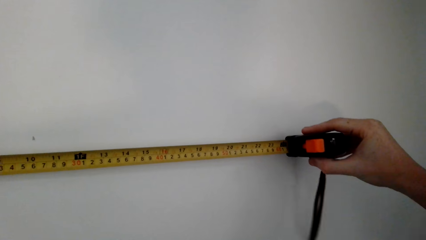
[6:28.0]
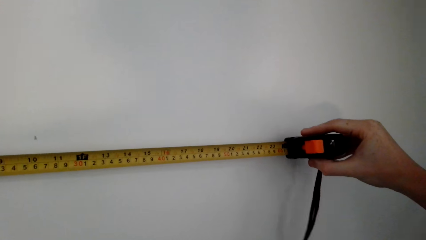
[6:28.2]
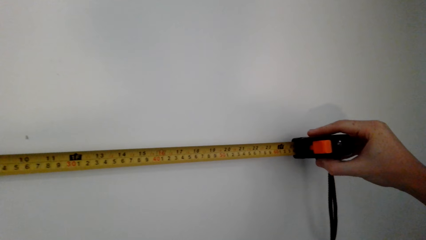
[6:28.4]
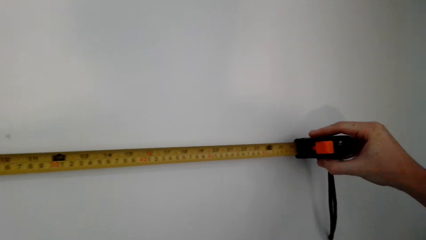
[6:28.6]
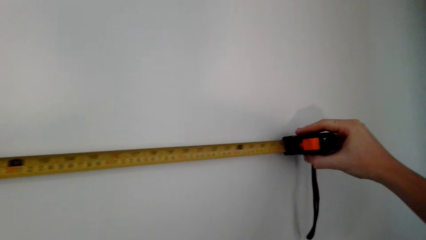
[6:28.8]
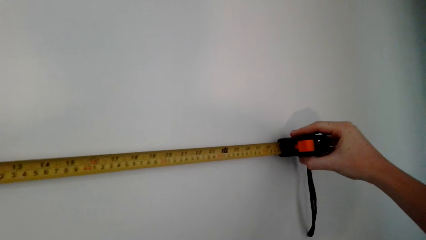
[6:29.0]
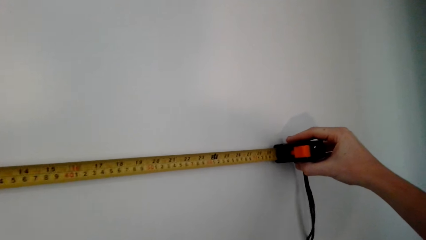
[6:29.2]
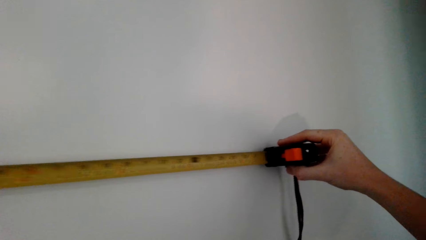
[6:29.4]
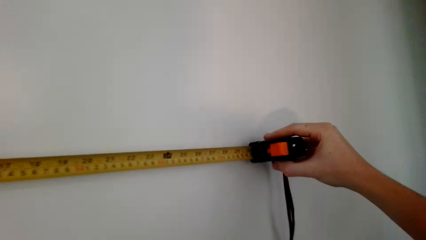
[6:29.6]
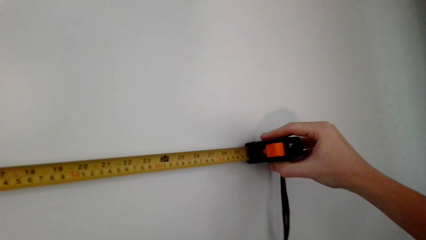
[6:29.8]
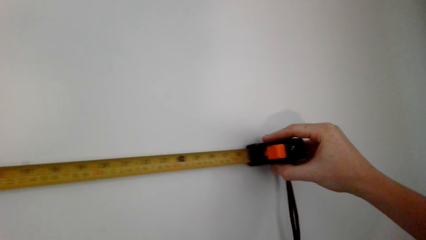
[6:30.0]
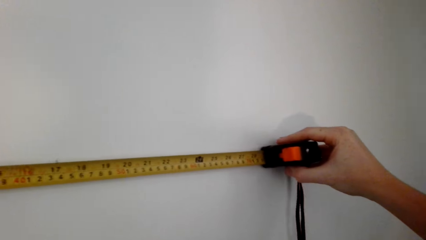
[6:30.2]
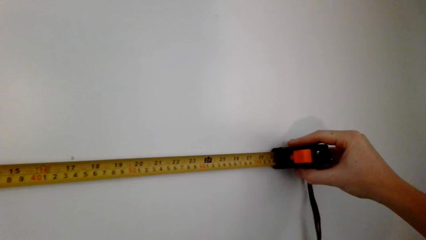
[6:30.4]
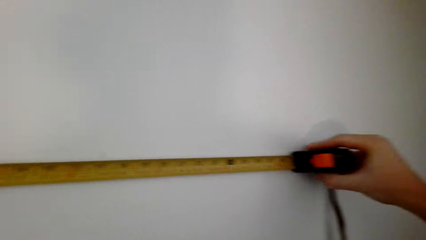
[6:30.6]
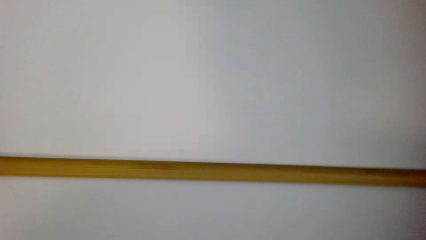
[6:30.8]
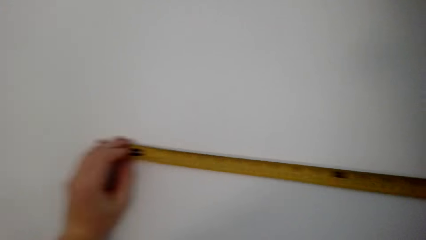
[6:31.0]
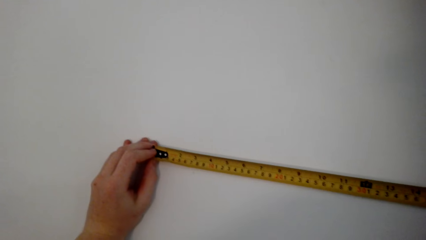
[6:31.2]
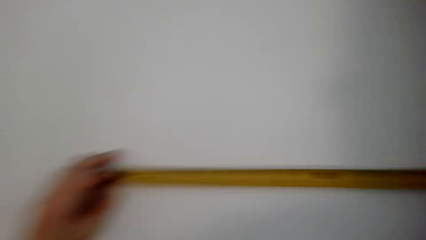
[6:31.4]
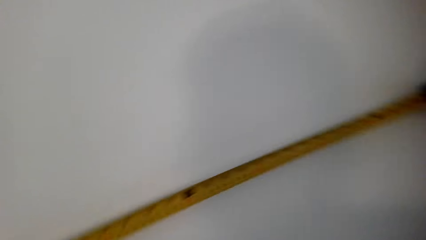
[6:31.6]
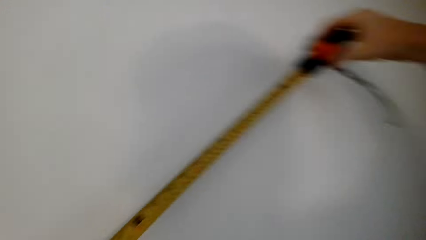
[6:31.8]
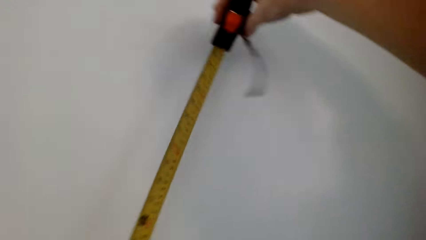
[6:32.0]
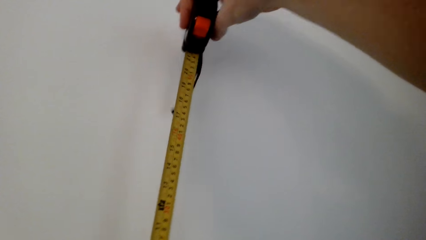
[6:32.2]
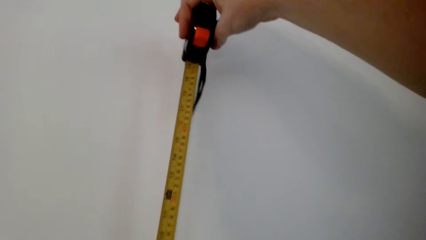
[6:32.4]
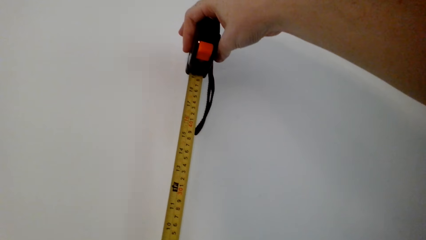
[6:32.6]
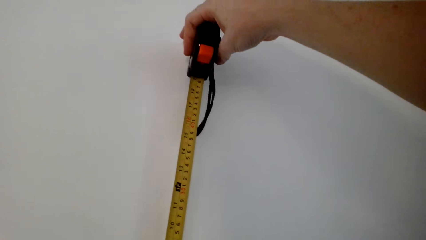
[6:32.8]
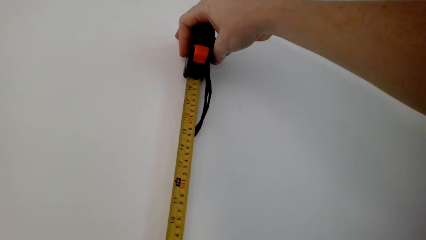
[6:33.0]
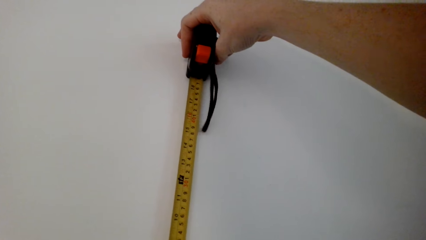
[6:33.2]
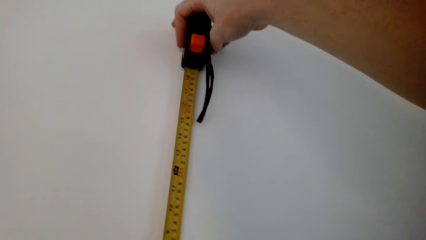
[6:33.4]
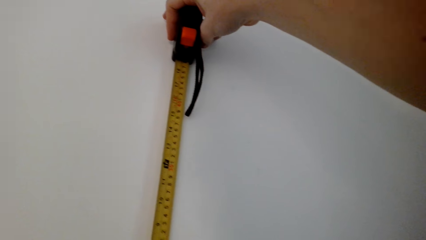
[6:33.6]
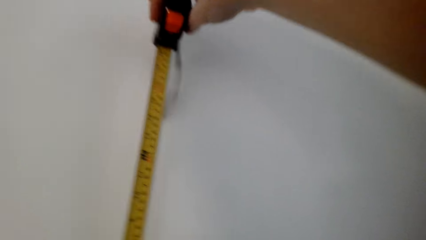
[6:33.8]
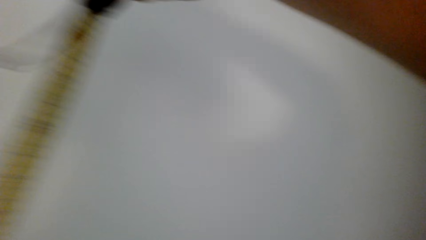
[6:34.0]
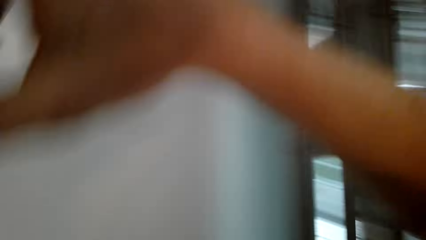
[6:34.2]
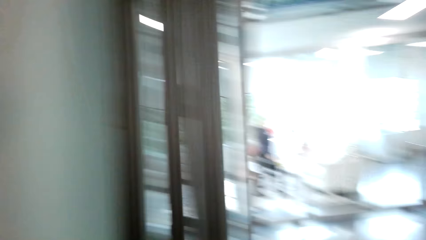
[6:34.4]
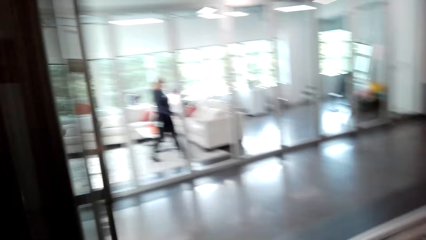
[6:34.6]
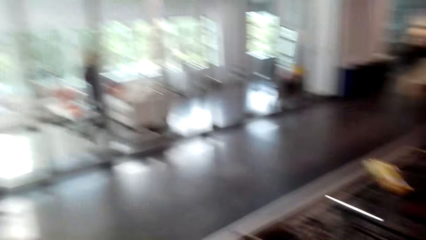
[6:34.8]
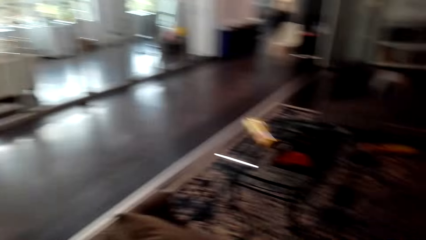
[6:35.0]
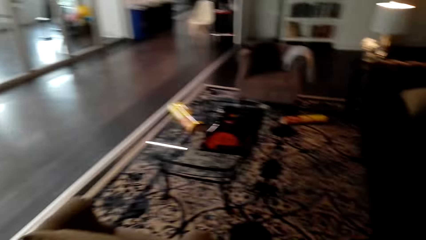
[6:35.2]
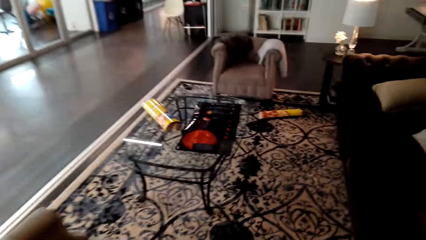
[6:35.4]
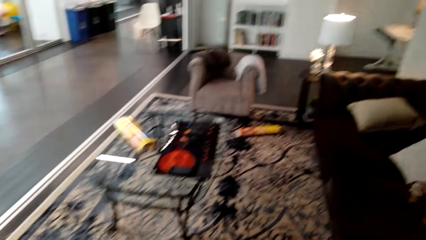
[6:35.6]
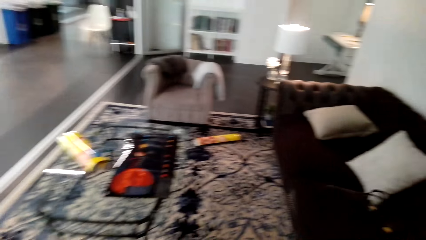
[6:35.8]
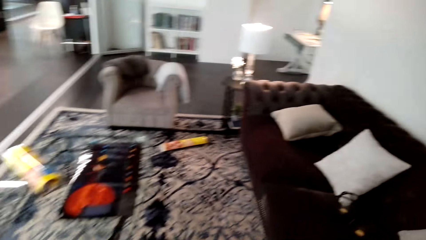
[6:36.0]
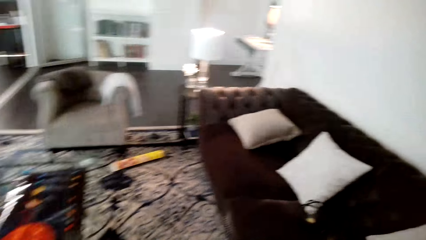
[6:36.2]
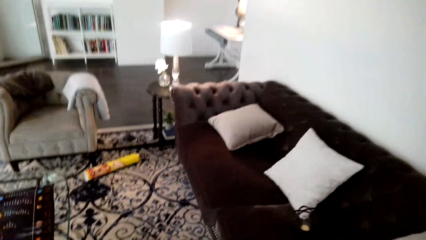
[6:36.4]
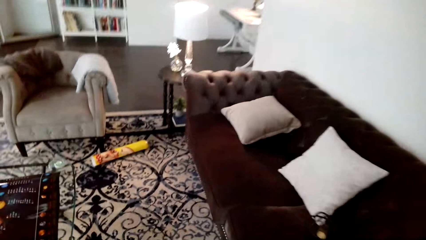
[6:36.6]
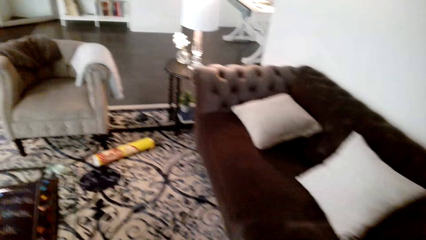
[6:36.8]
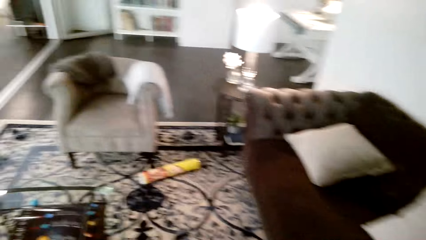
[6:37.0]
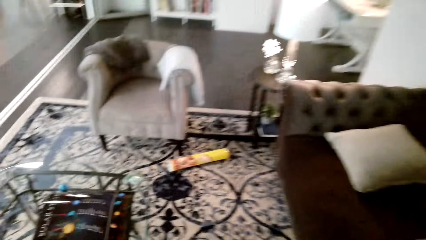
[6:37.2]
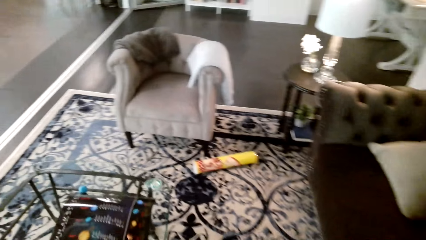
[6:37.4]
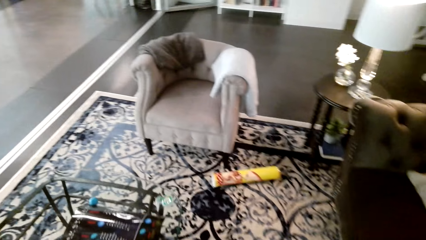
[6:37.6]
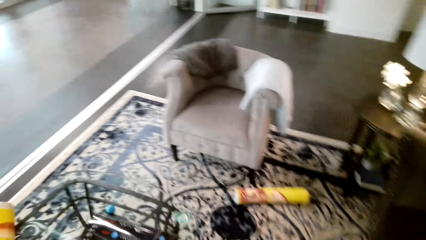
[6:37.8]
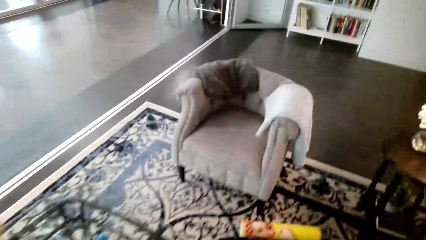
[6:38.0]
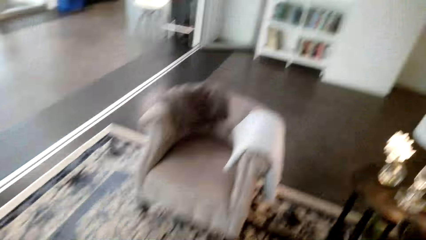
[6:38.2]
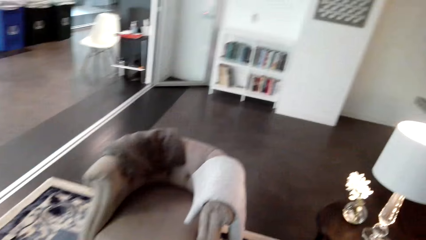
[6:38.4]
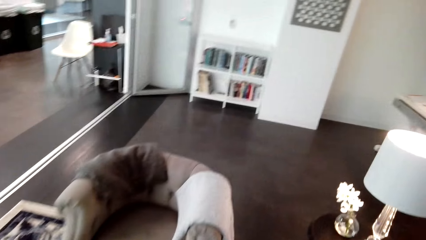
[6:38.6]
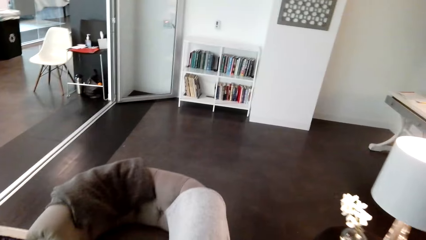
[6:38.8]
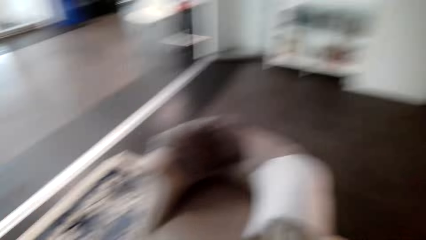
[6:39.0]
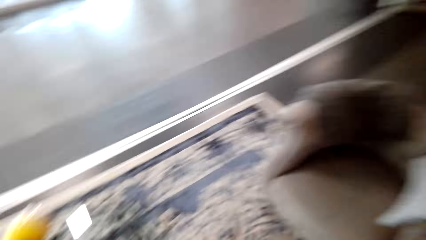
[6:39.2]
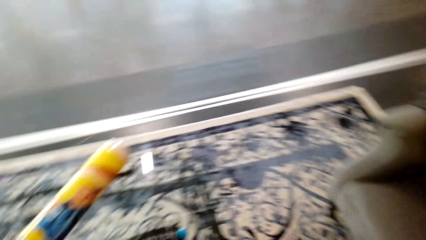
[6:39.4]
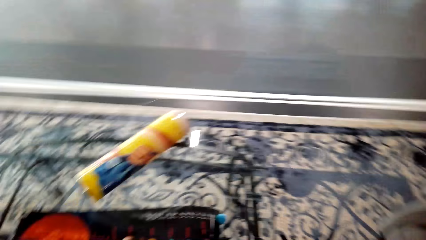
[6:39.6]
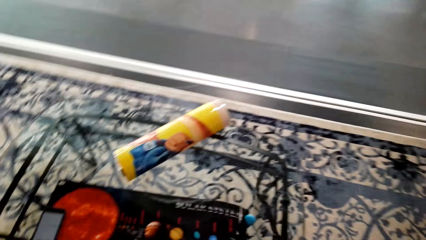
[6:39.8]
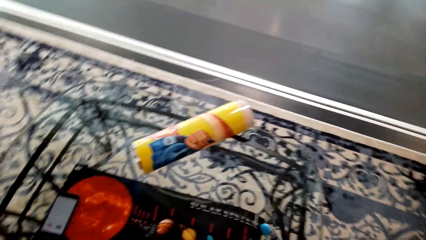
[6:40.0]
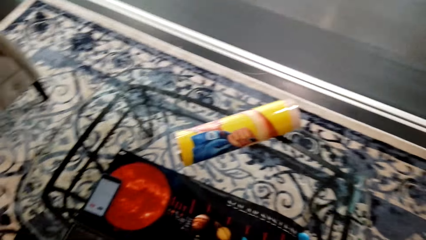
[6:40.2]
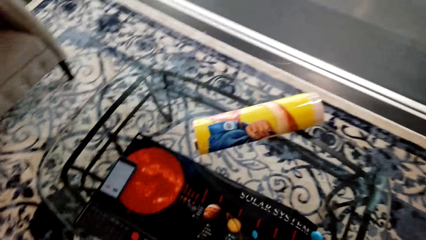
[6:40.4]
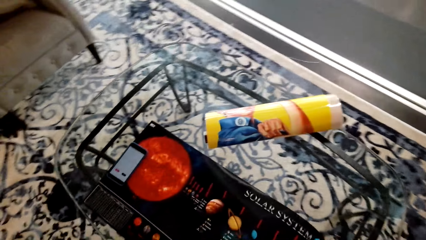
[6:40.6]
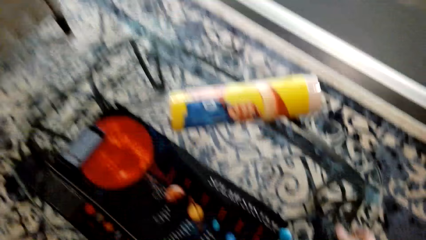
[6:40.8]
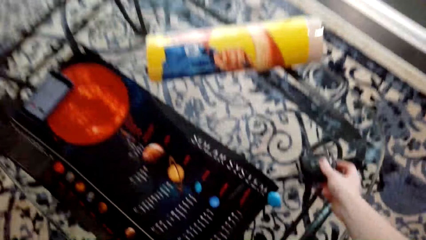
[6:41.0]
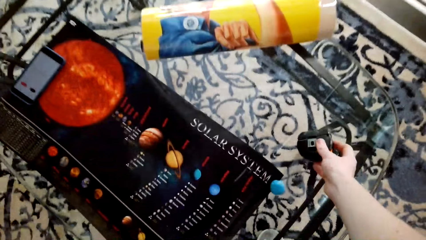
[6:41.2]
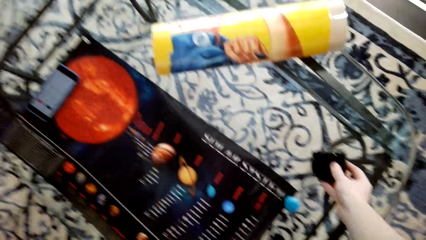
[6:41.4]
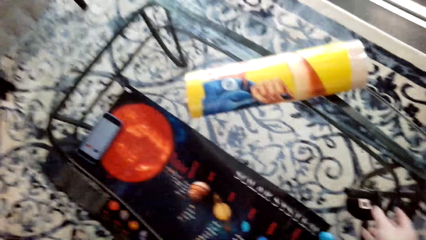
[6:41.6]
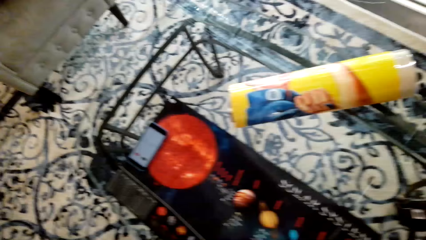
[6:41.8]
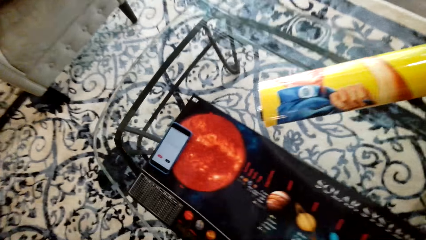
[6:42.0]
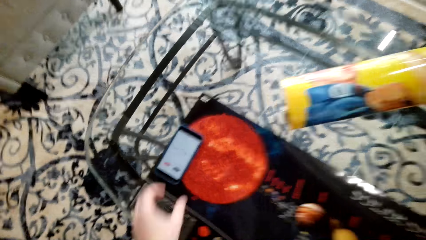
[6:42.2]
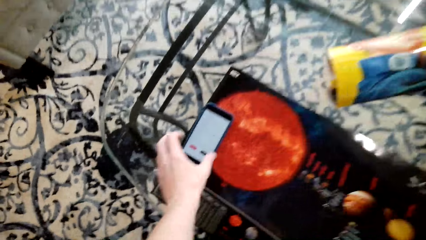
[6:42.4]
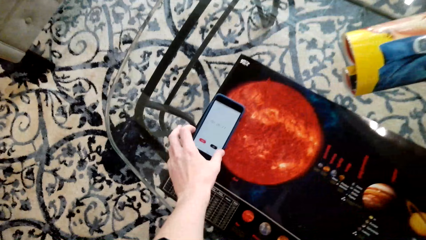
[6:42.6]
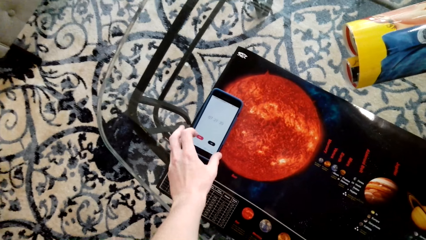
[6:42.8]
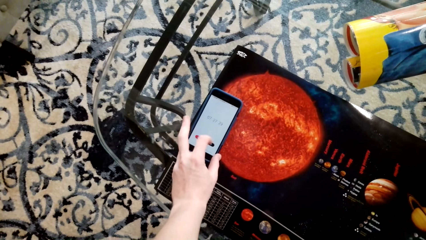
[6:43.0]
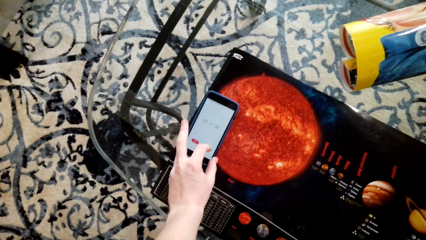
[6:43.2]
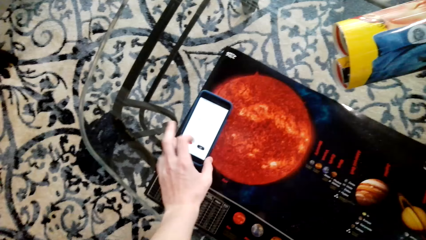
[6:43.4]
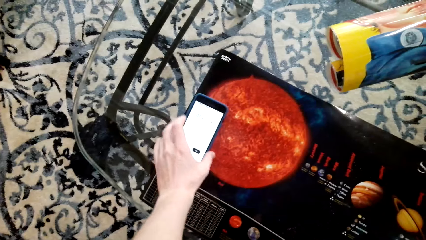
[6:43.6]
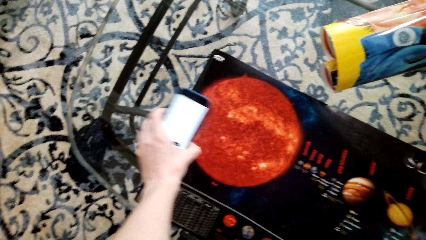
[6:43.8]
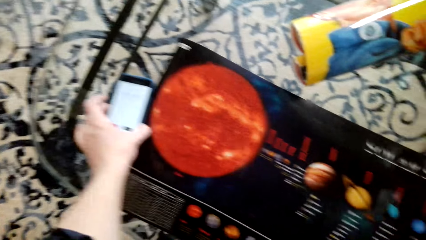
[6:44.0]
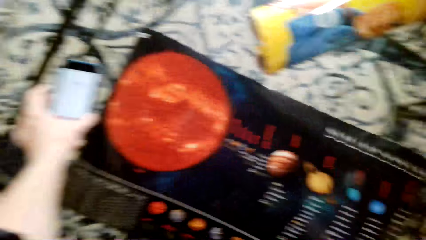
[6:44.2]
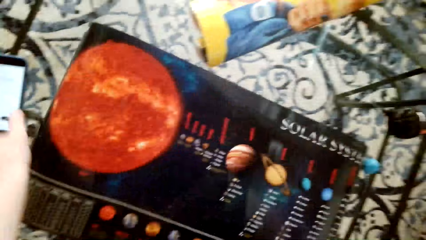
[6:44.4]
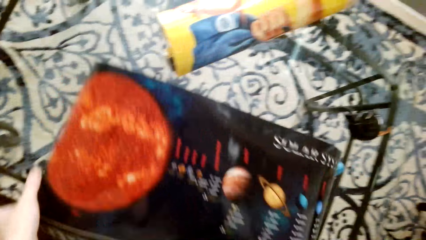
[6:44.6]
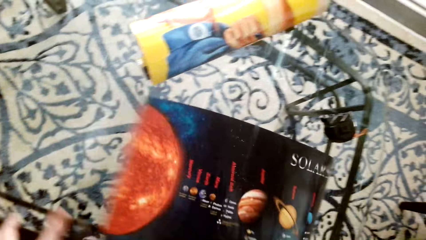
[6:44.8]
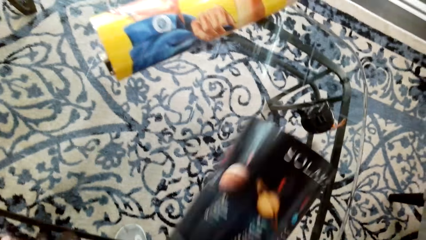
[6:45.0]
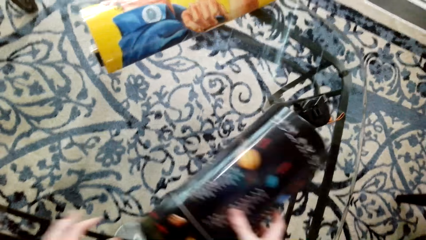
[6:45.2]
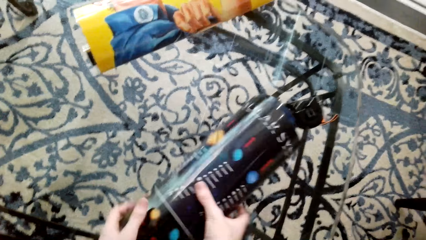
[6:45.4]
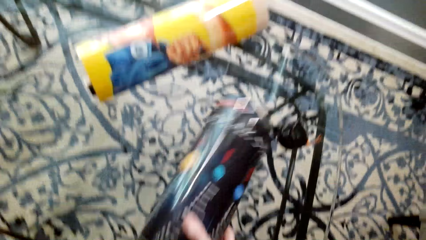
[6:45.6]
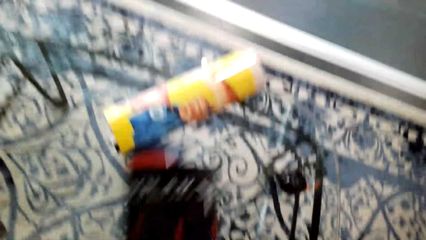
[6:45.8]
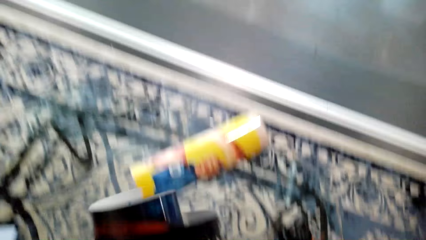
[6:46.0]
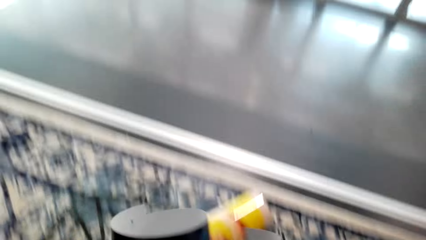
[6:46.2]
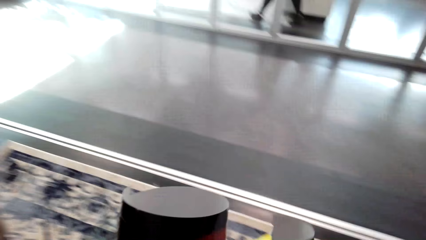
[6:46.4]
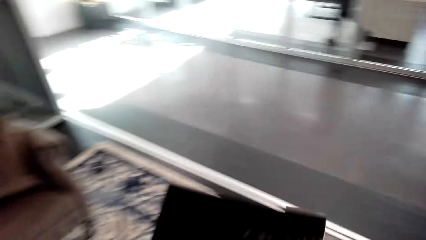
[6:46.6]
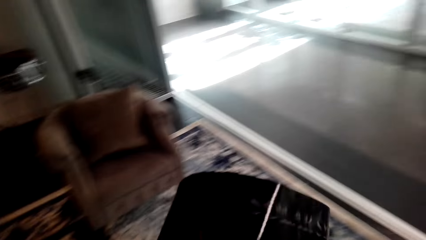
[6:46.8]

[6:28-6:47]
The camera wearer walks around the room. They put the tape measure on the table. They pick up the phone and use the phone. They move the phone aside. They fold the poster or portrait art. They pick up the portrait art from the table.
